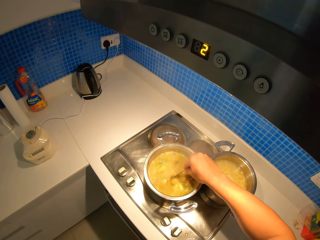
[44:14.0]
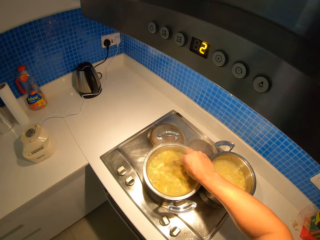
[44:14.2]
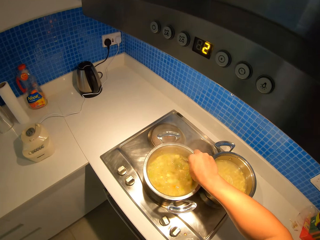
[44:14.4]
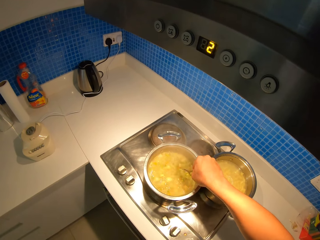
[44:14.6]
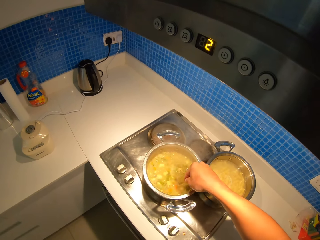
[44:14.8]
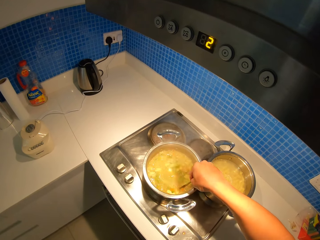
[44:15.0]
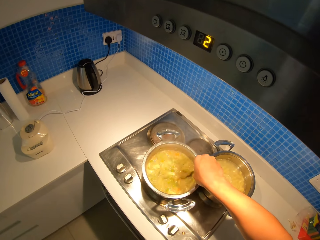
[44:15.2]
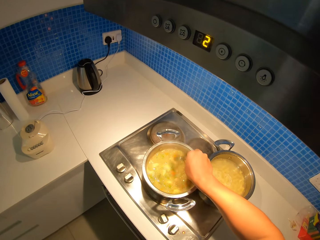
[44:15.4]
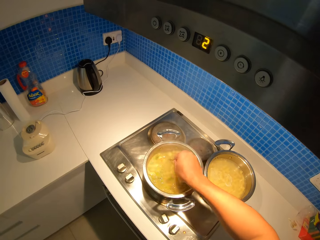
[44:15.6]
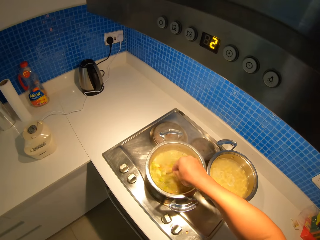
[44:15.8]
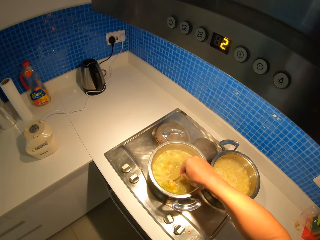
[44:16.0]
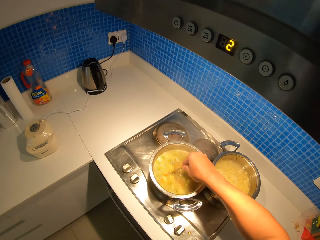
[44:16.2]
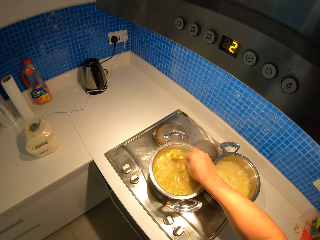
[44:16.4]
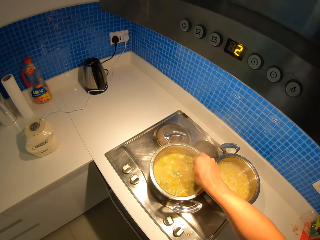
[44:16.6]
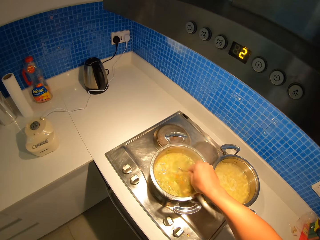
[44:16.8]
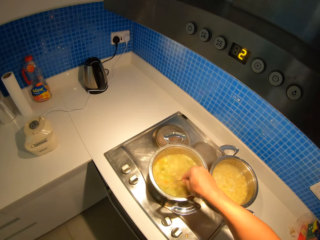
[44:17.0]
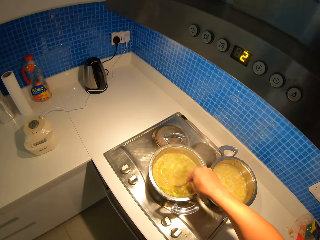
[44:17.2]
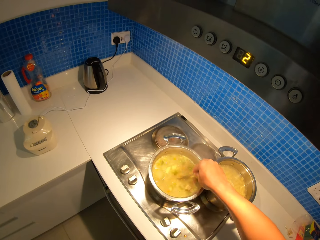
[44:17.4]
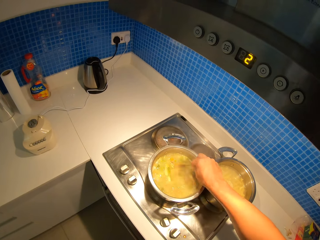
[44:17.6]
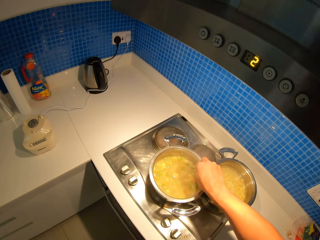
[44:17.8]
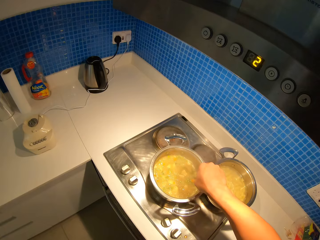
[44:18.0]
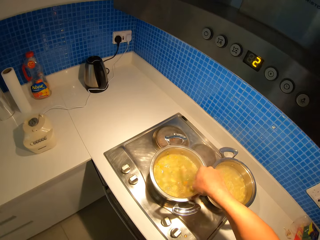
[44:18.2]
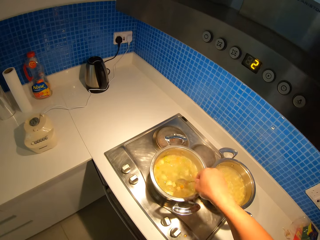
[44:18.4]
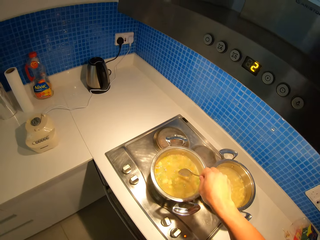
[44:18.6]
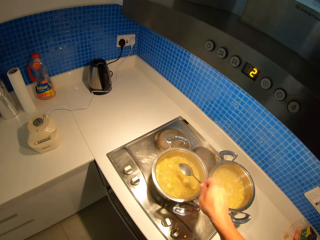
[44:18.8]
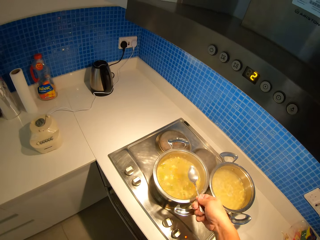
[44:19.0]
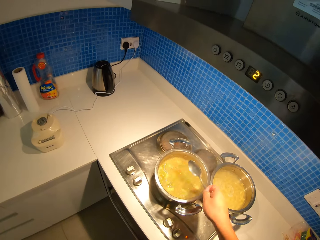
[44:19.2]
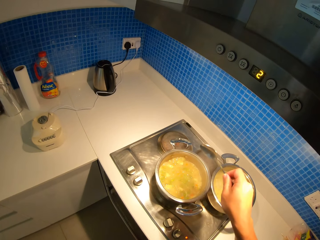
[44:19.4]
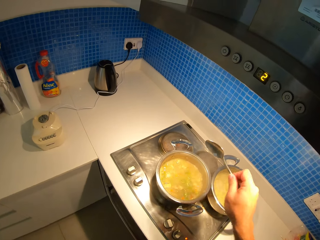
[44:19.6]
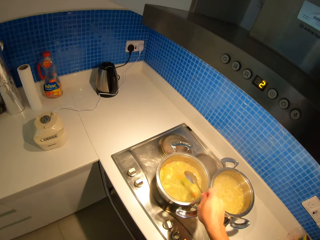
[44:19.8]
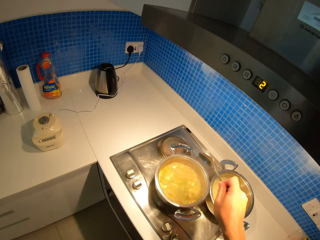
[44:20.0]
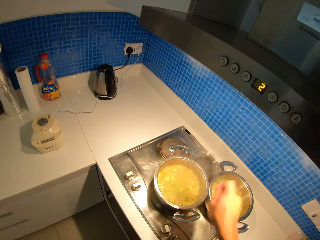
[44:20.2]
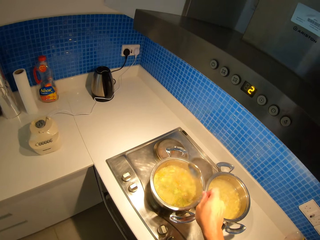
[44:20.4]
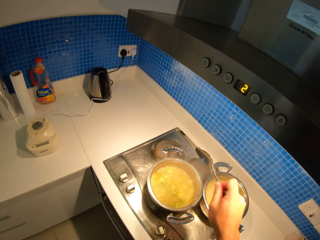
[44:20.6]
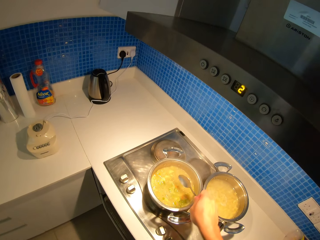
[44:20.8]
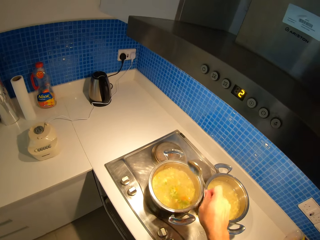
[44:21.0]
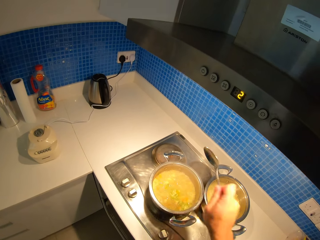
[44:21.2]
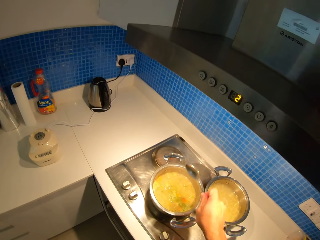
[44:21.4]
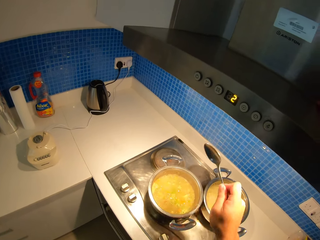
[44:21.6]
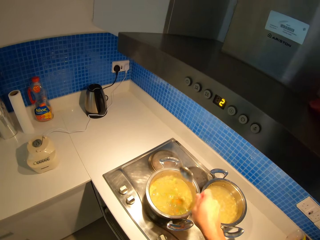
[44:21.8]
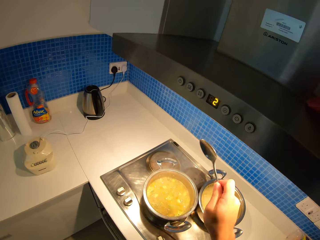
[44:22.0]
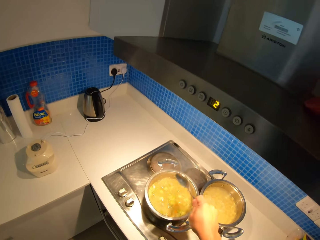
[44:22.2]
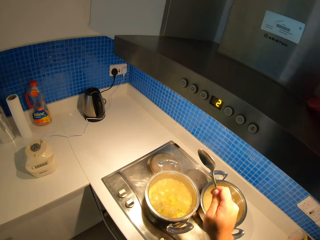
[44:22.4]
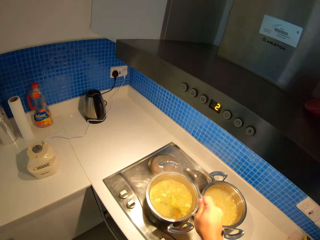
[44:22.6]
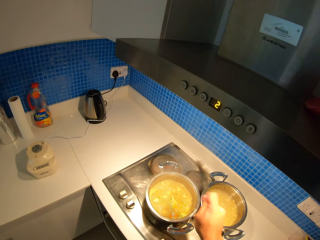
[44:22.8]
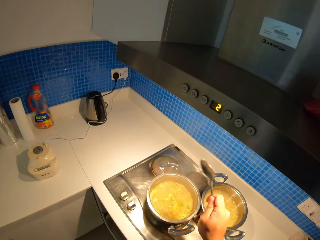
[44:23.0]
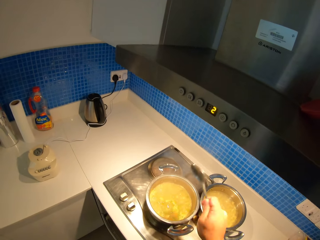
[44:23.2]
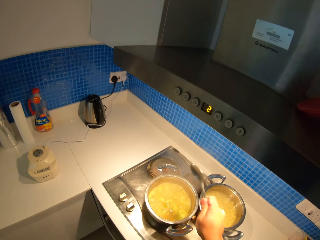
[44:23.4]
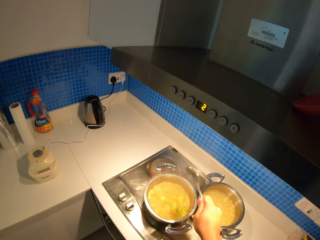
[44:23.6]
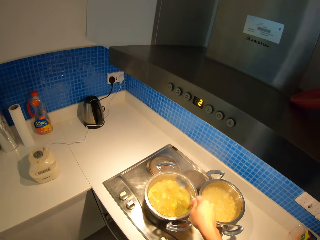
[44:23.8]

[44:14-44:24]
The camera wearer shakes the spoon on the cooking dish.

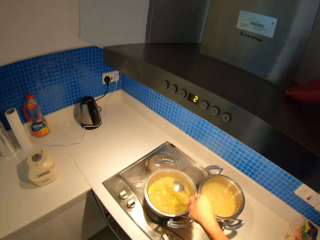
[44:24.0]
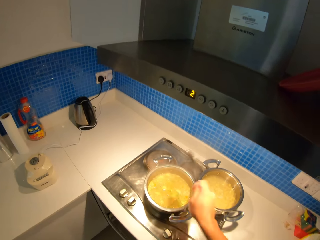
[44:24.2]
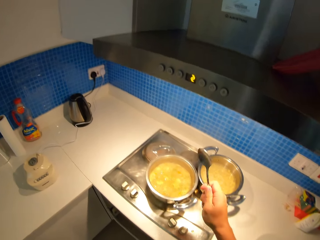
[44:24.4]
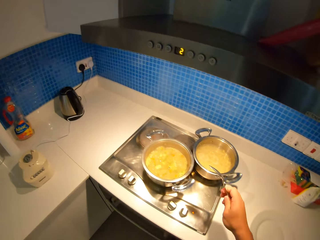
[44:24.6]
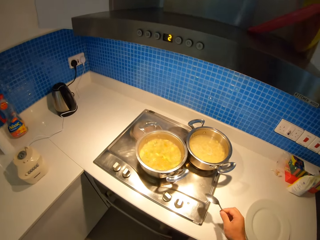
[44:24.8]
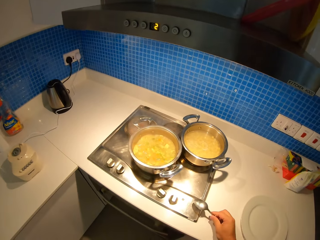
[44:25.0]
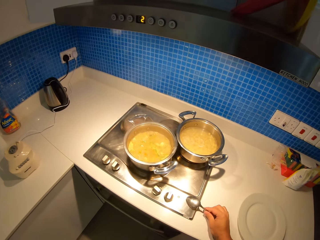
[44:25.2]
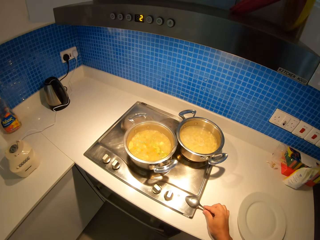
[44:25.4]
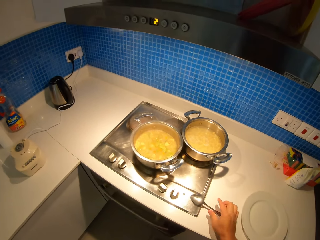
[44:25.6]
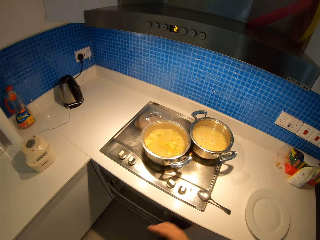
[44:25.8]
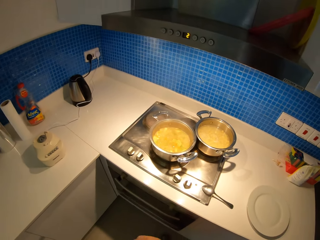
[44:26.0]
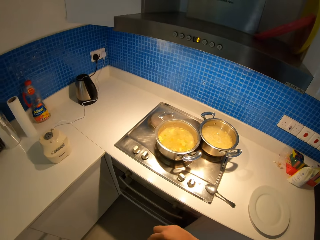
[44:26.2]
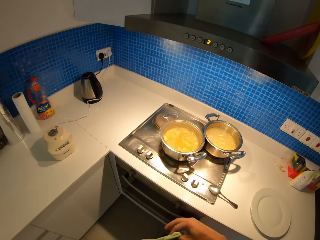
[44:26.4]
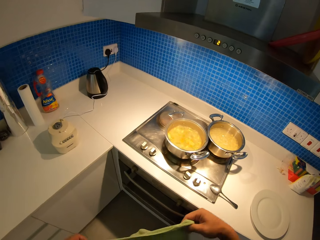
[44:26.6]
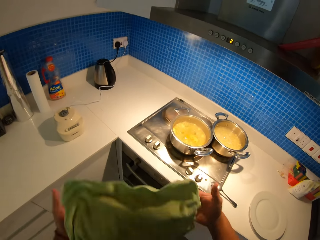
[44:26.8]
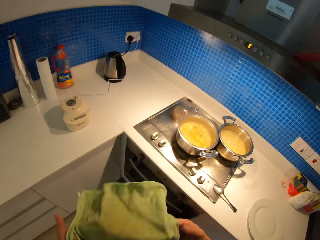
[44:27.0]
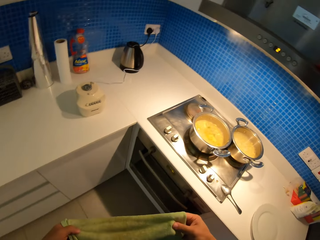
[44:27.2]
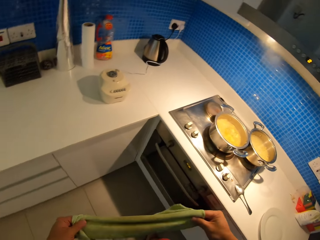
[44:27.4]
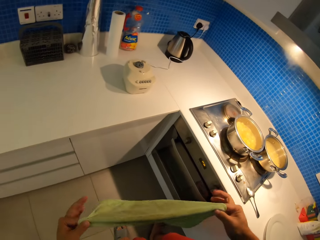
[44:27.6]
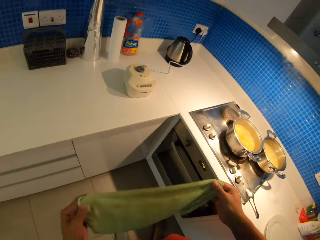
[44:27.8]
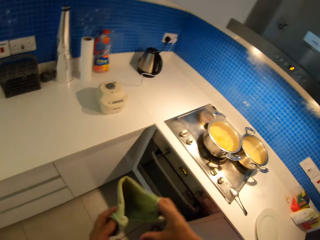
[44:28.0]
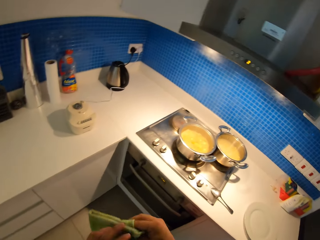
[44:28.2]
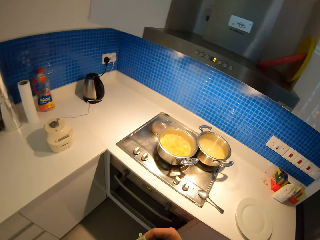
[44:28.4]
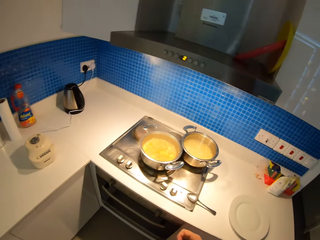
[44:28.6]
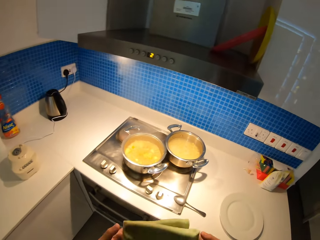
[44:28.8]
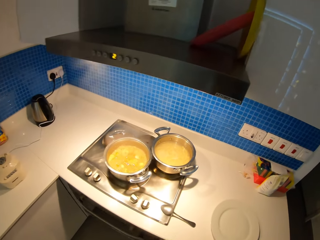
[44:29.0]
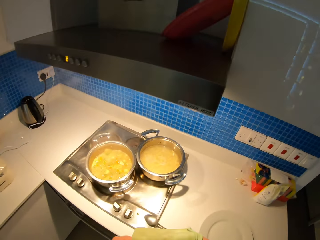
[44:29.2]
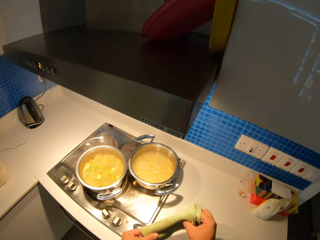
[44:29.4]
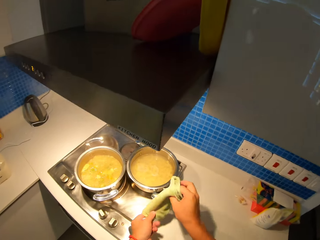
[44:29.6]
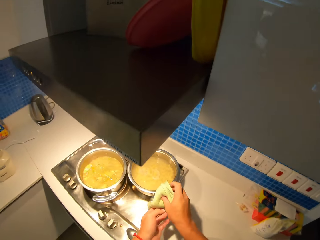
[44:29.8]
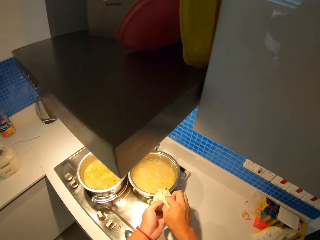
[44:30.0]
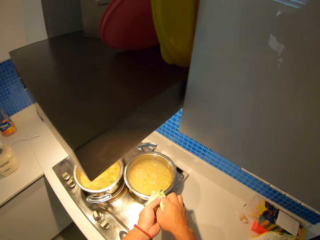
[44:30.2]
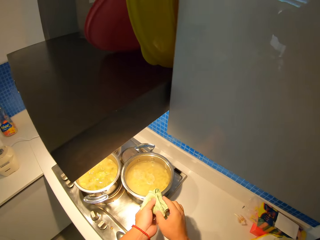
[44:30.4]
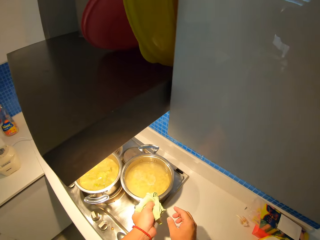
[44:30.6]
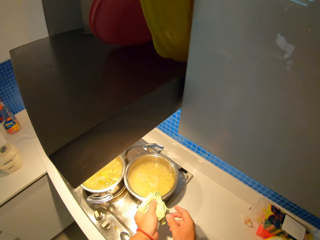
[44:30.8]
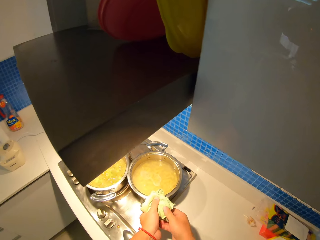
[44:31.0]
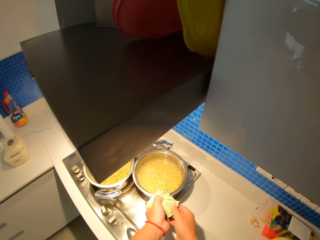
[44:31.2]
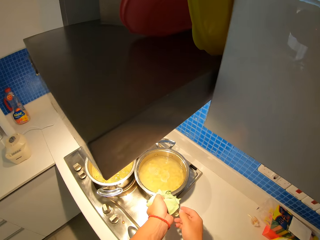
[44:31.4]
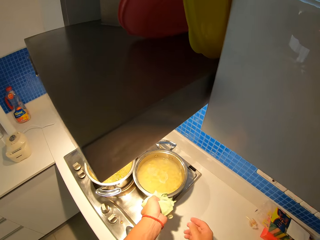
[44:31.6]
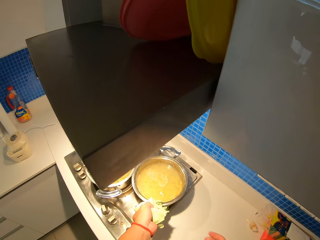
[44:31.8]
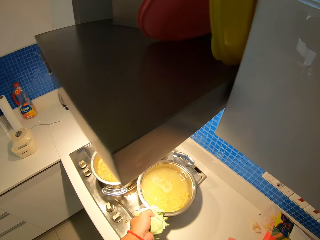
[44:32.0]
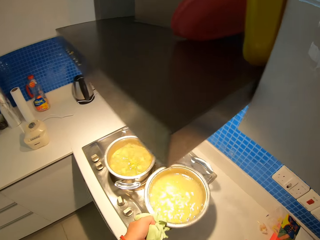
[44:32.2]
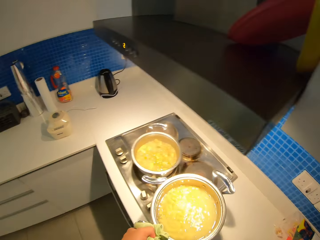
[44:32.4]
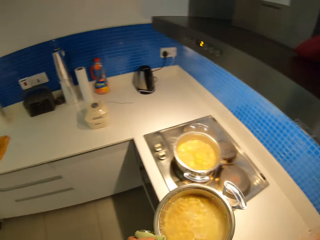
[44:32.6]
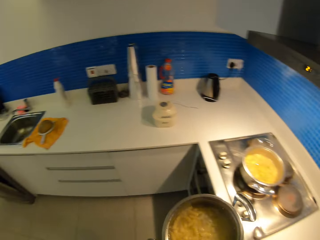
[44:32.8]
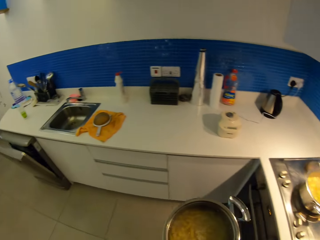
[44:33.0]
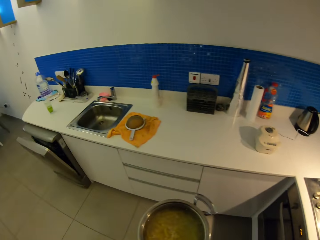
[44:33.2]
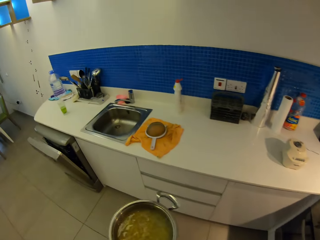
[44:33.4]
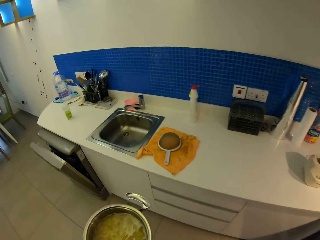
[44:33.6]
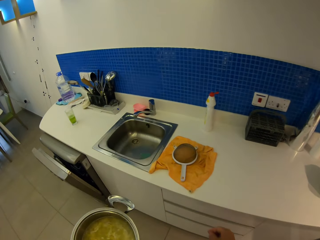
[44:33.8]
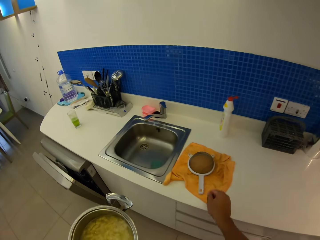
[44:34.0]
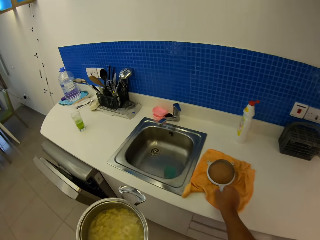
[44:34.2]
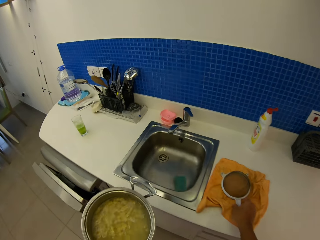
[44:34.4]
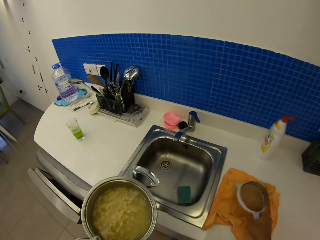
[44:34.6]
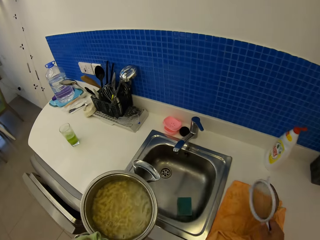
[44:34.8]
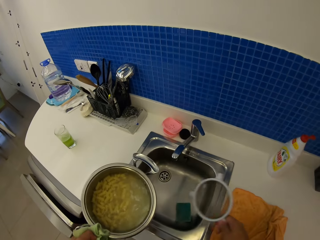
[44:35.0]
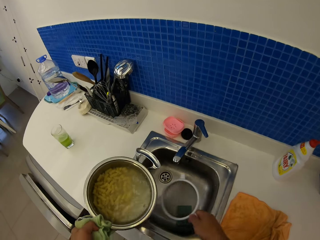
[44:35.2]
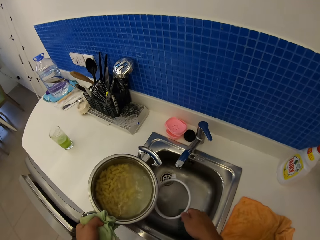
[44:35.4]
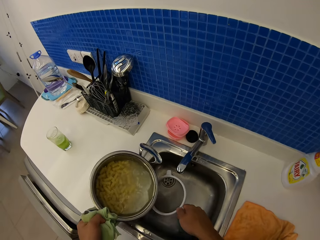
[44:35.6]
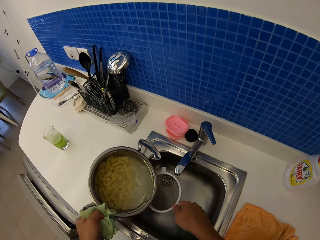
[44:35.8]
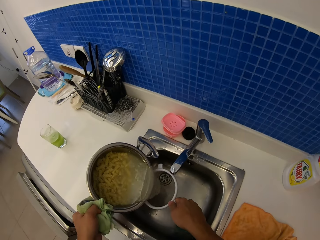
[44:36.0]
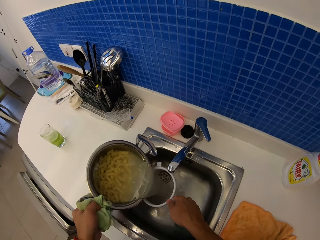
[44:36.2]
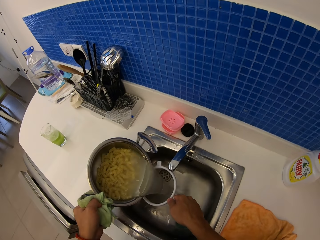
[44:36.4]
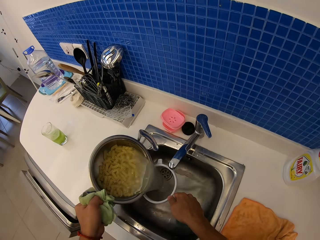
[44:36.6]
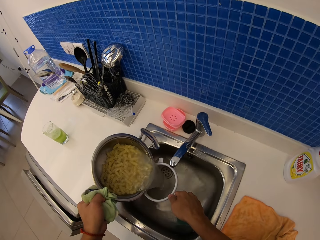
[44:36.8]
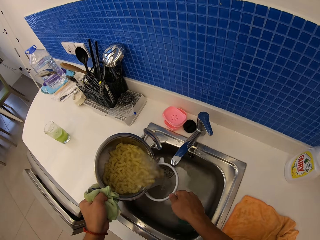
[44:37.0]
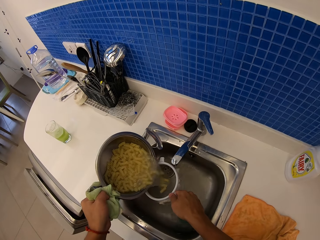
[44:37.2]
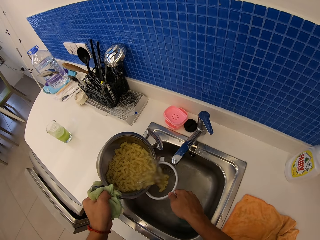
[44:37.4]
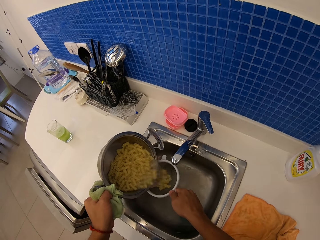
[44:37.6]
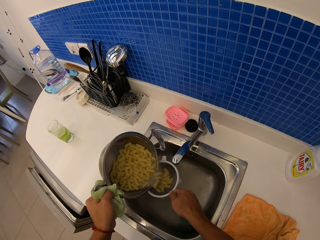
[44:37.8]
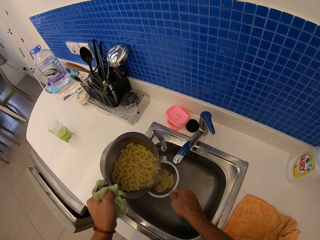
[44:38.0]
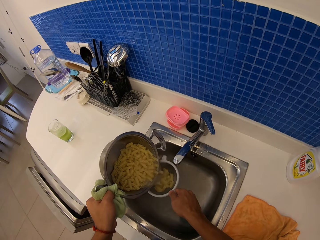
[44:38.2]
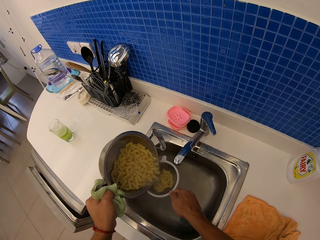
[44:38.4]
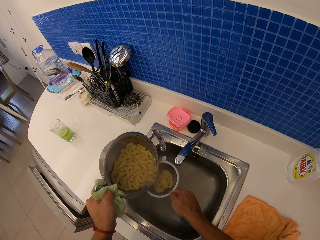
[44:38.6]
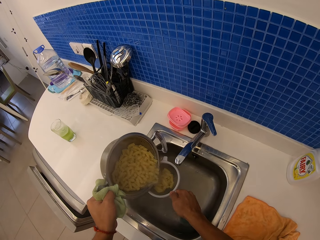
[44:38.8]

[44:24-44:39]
The camera wearer puts the spoon on the countertop. She folds the kitchen towel with her hands. She removes the cooking dish on the cooking gas. She walks on the floor, picks up the tea sieve on the countertop, and pours the water in the sink. She sieves pasta with the sieve.
